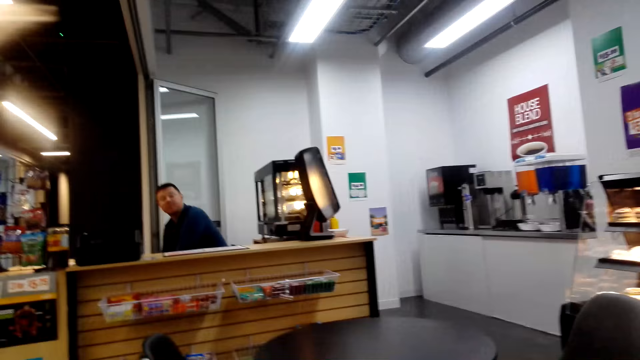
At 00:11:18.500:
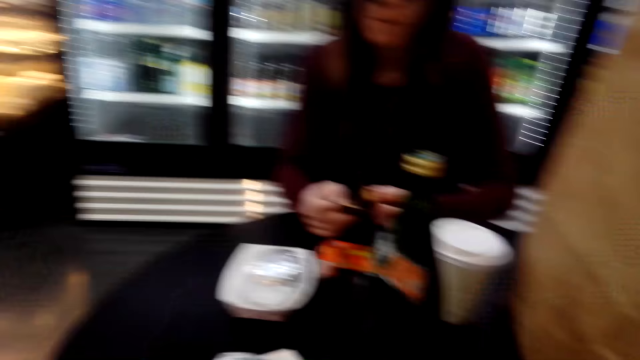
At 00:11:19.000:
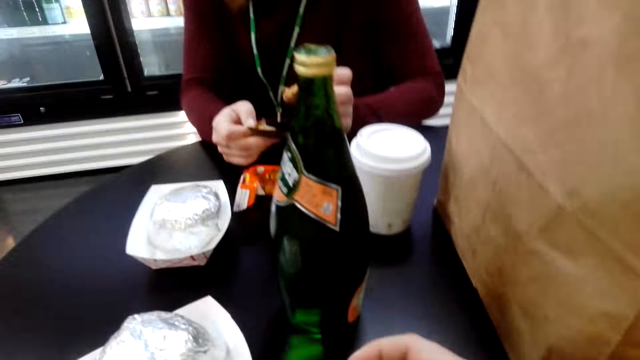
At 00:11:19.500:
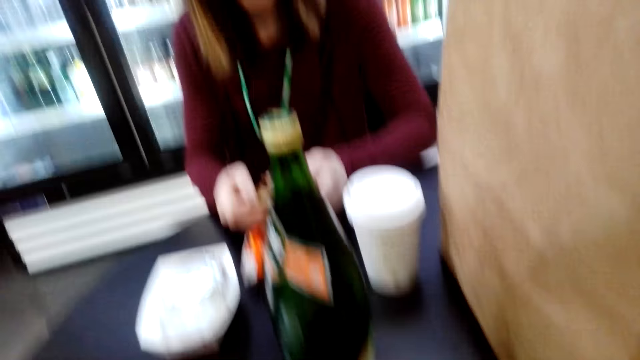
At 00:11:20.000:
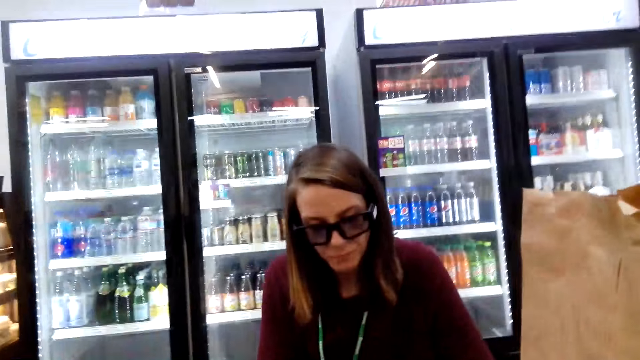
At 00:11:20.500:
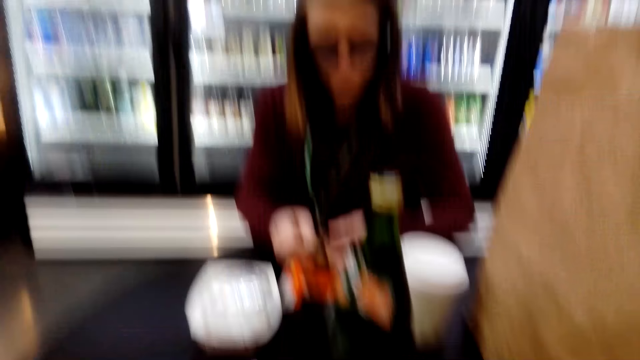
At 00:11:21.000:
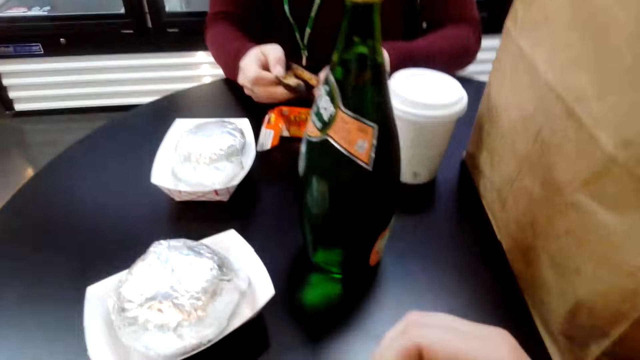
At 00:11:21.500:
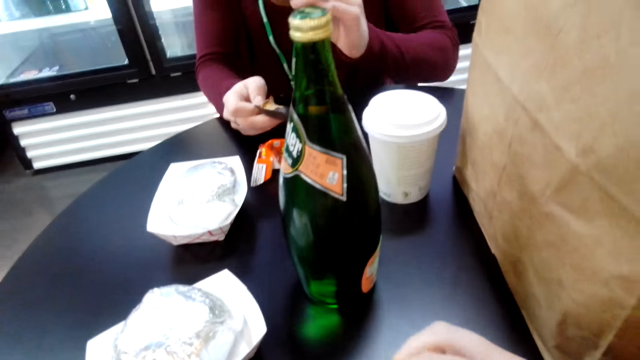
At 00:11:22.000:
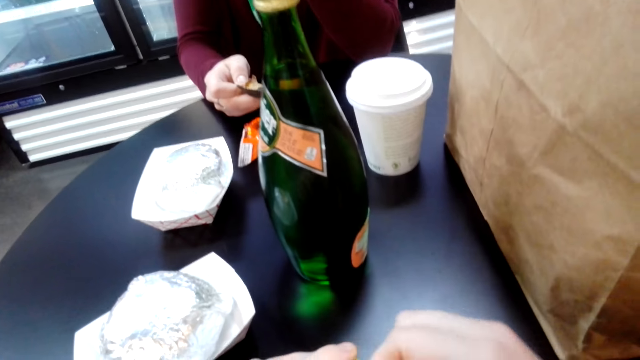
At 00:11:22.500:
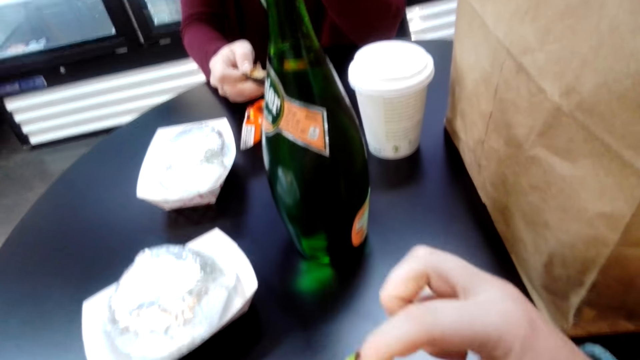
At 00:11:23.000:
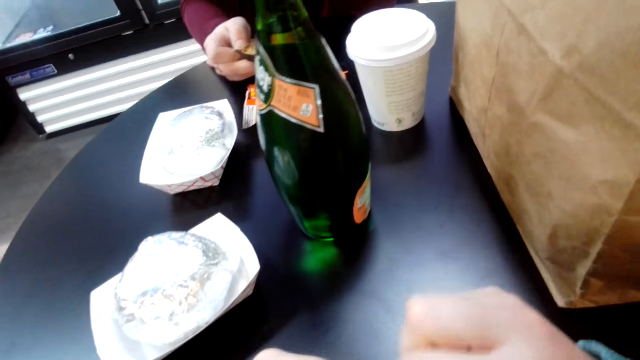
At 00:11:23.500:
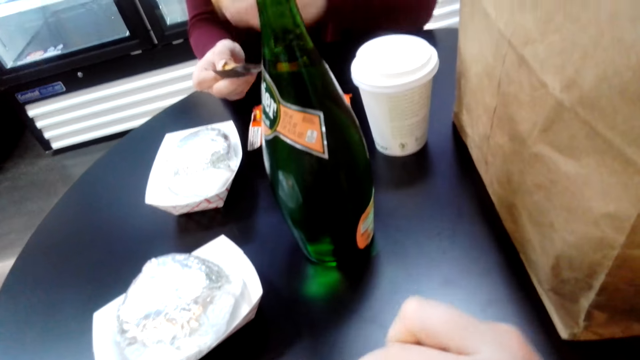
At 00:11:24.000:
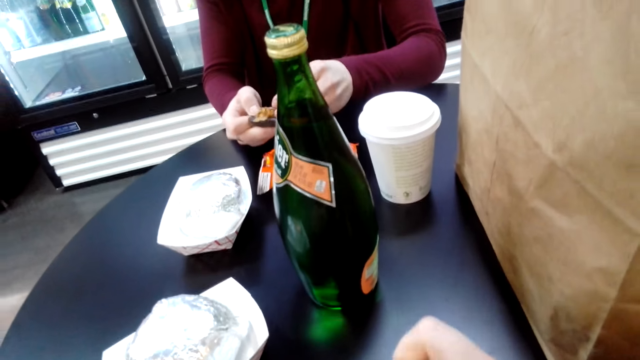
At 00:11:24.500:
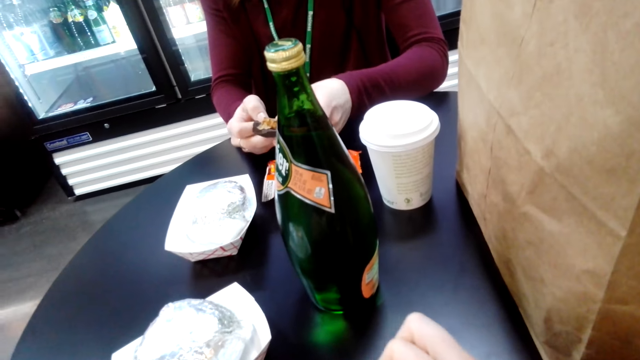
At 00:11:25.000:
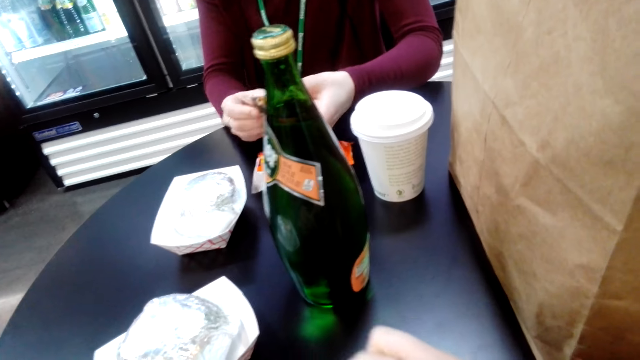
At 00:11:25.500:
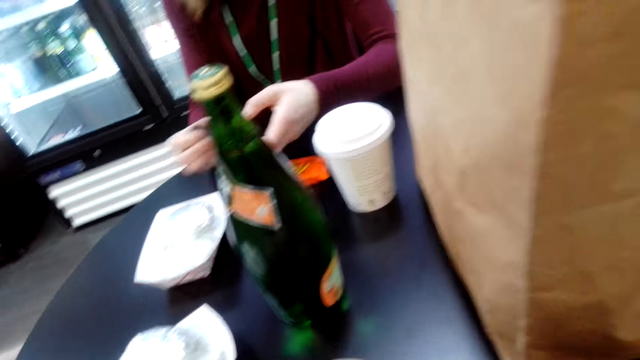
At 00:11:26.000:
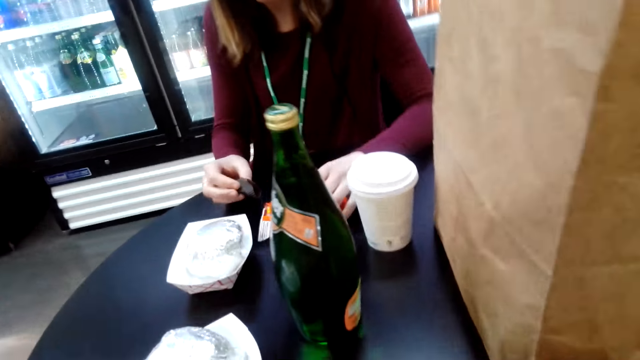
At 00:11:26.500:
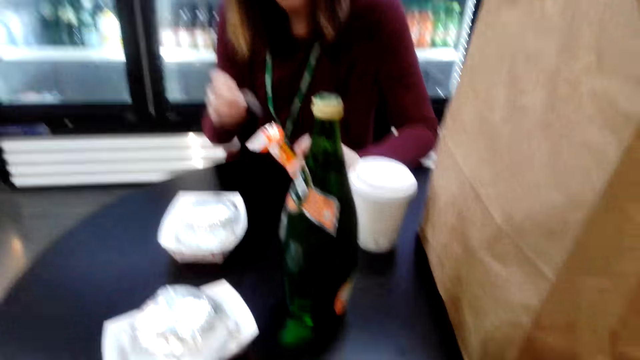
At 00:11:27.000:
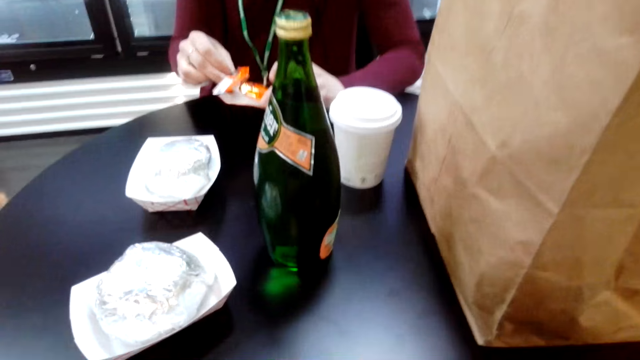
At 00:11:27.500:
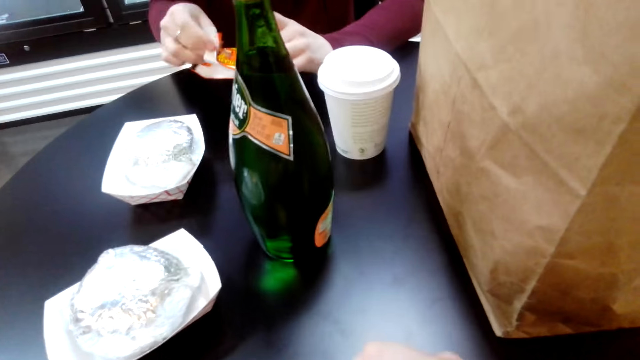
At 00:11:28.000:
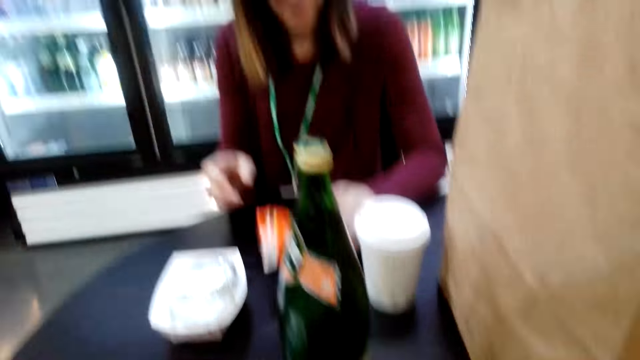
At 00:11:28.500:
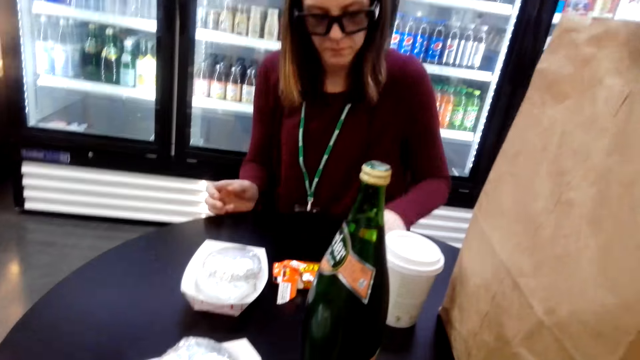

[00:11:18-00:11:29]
The camera wearer opens the chewing gum pack. A woman puts the chocolate bar in the packet.

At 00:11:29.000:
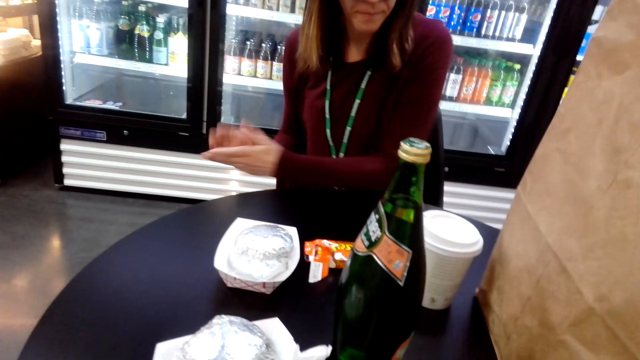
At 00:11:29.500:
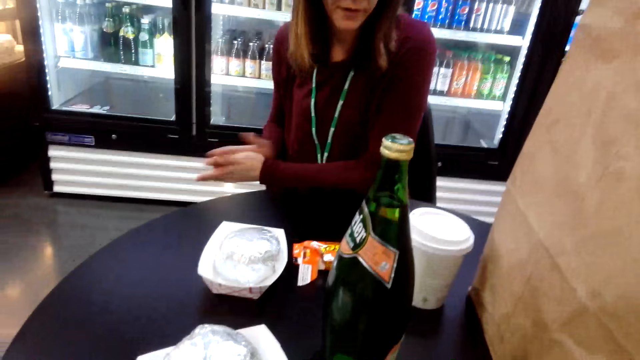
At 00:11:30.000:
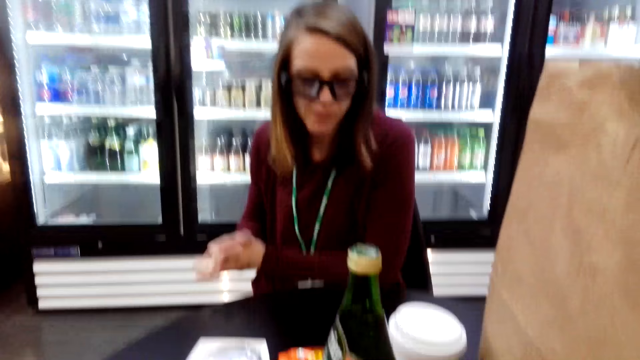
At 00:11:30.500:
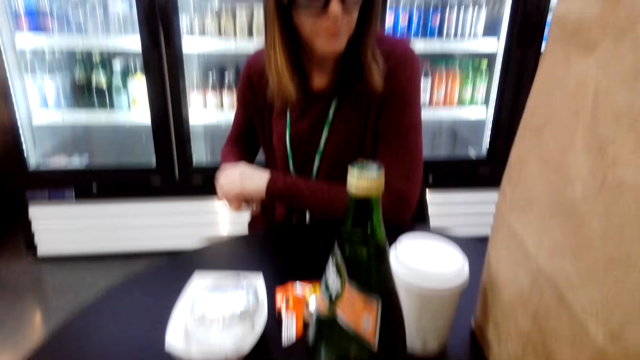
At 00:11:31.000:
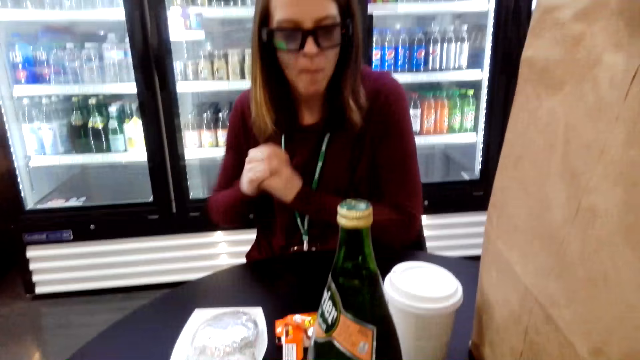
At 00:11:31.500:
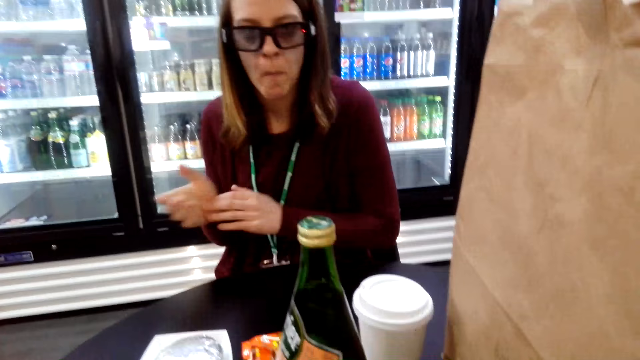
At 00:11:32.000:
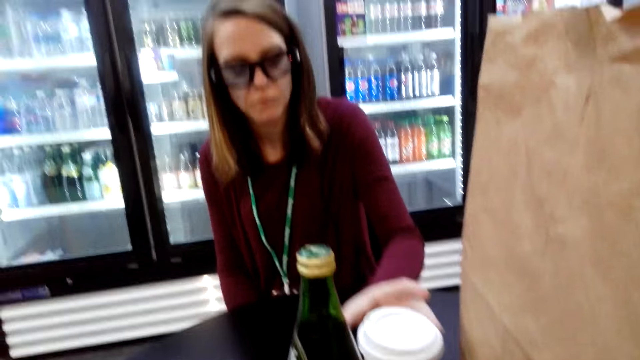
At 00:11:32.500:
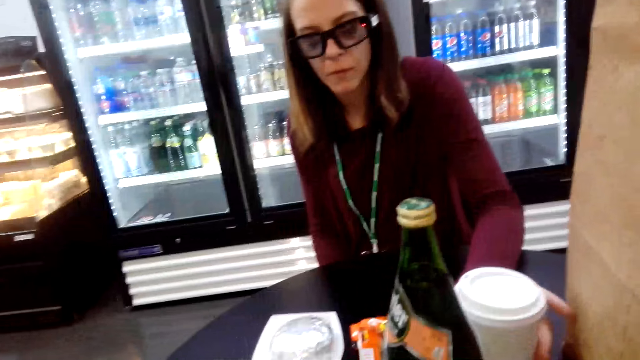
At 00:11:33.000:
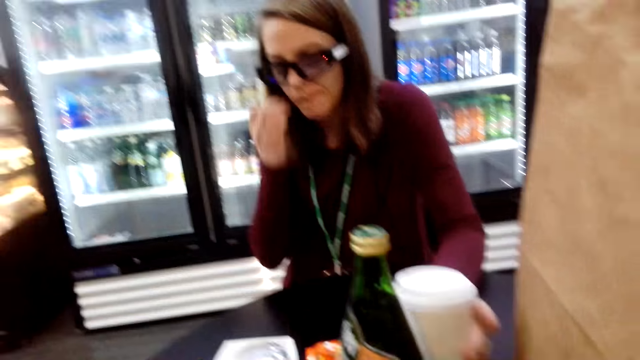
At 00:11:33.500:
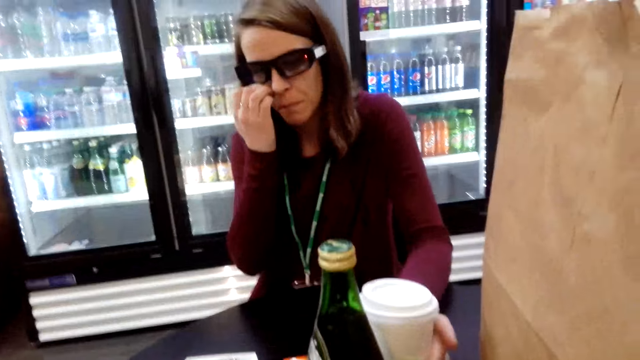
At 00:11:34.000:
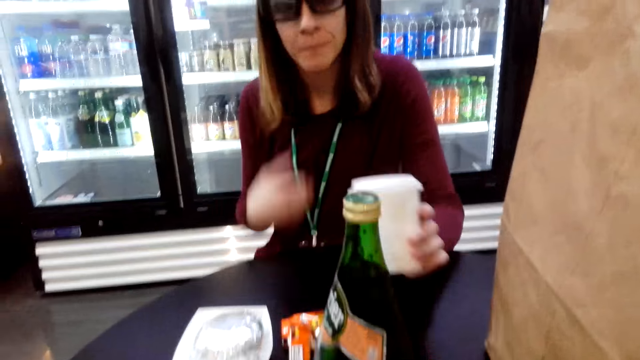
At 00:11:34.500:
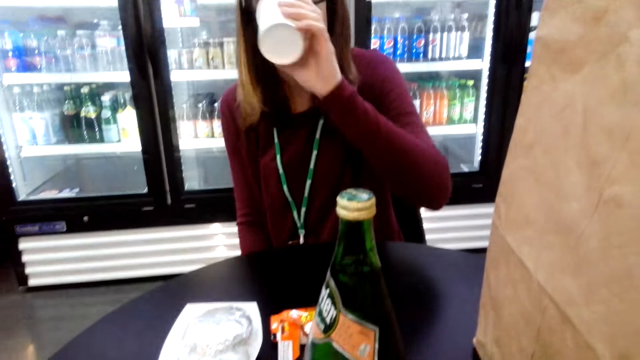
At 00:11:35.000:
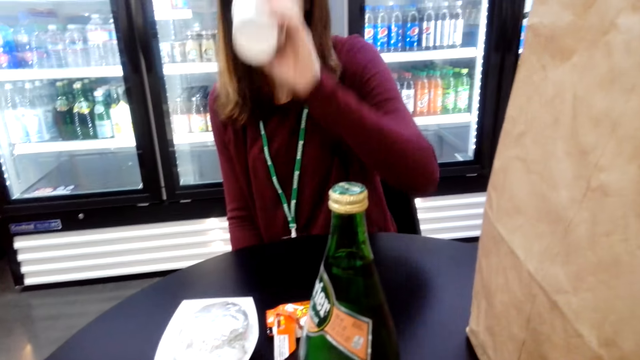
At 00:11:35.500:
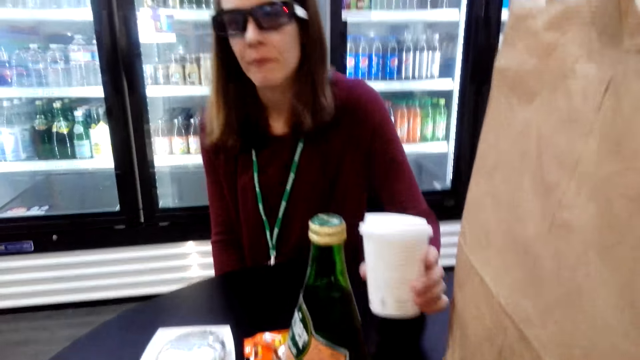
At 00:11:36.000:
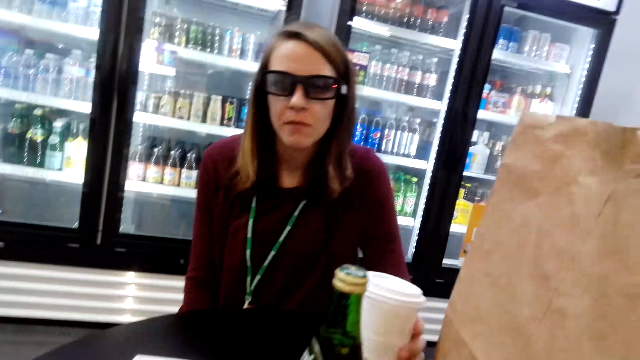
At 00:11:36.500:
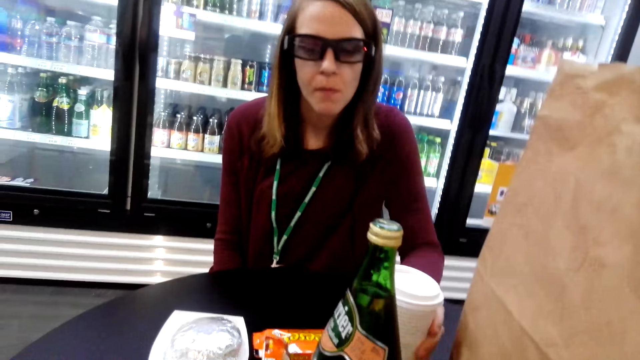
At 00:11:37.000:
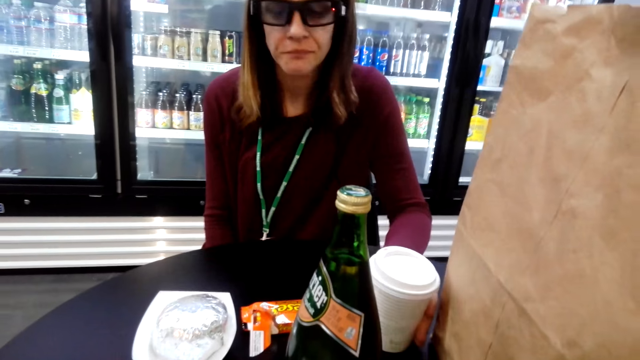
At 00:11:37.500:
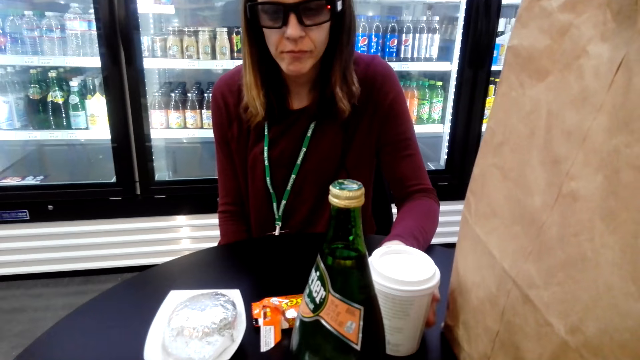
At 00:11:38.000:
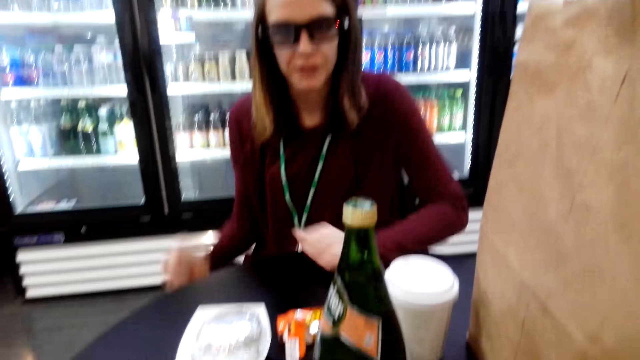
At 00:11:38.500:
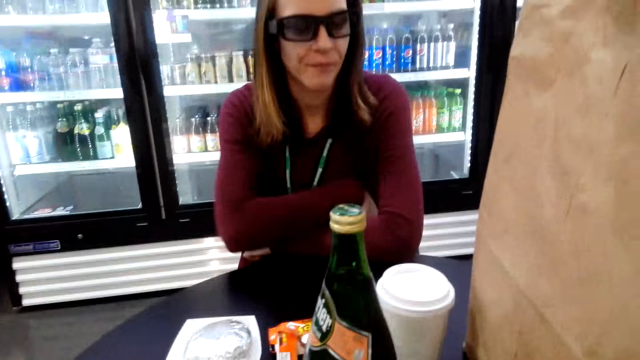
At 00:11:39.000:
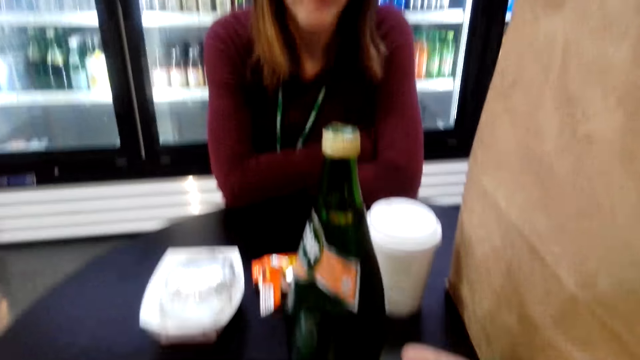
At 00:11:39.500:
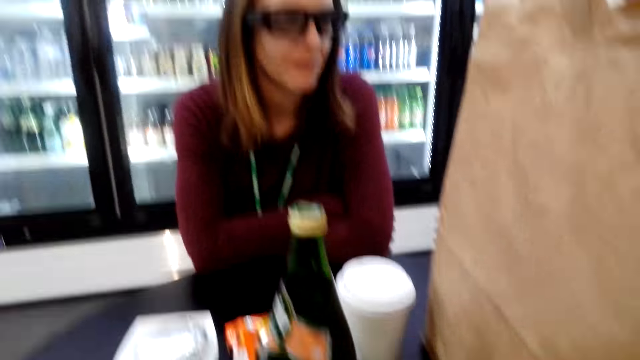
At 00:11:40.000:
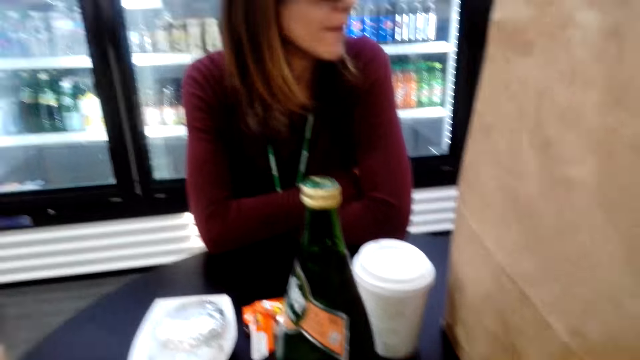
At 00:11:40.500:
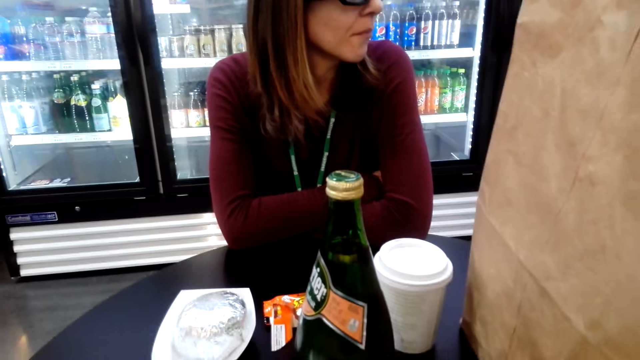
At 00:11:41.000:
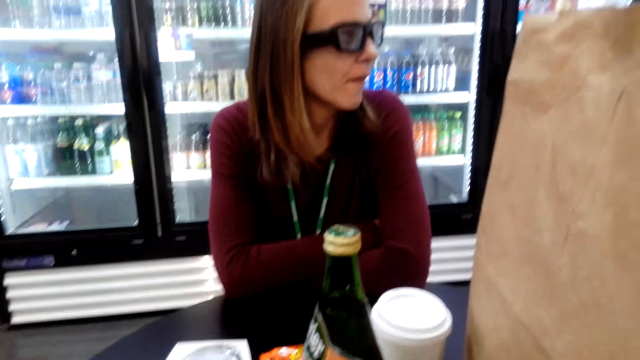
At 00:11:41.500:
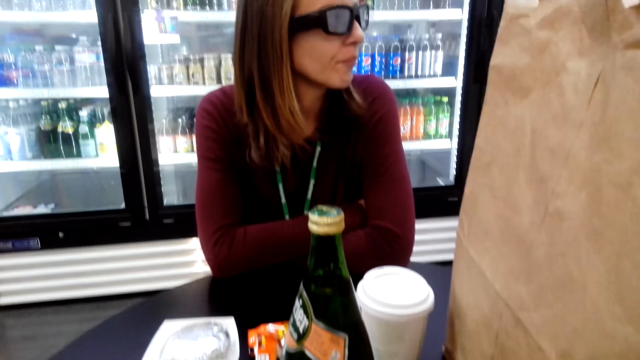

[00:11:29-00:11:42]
A woman wipes the table with her hand and rubs her hands together. The woman picks the mug from the table, drinks the coffee from the mug, and places the mug on the table.
